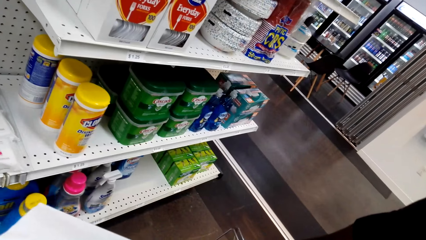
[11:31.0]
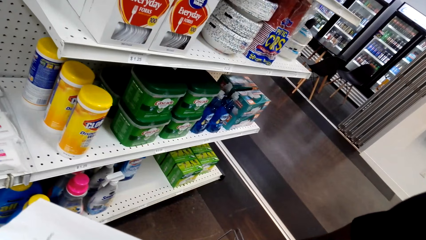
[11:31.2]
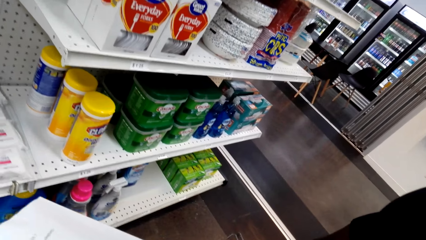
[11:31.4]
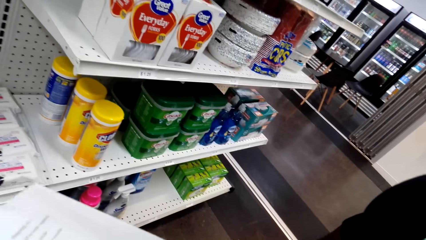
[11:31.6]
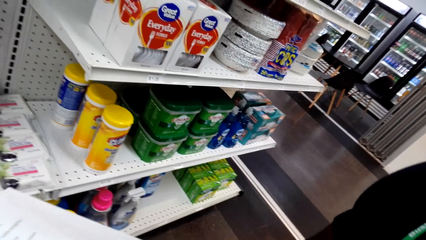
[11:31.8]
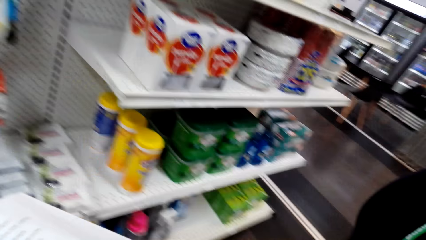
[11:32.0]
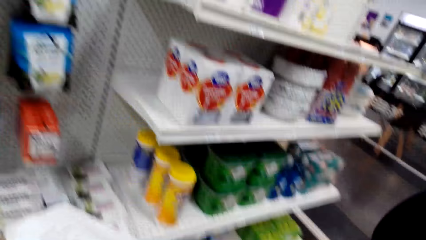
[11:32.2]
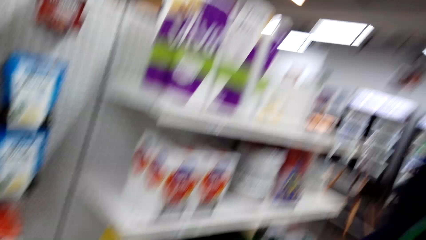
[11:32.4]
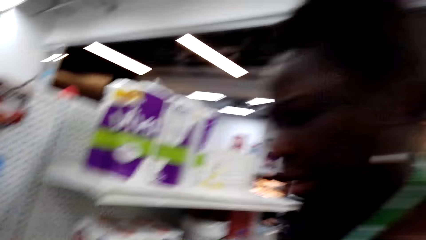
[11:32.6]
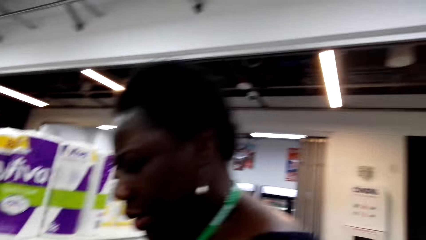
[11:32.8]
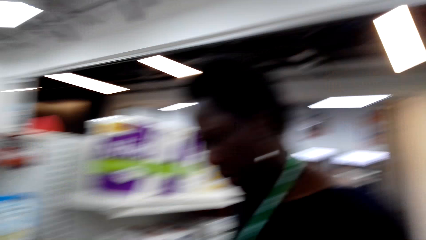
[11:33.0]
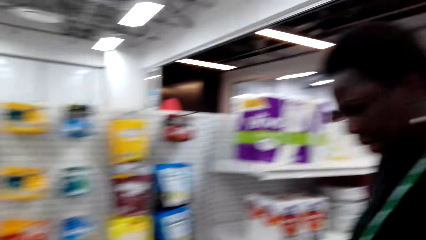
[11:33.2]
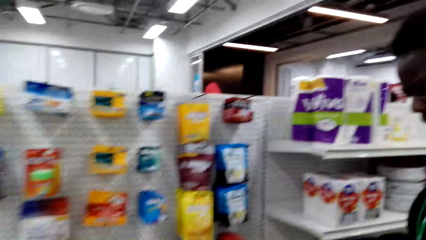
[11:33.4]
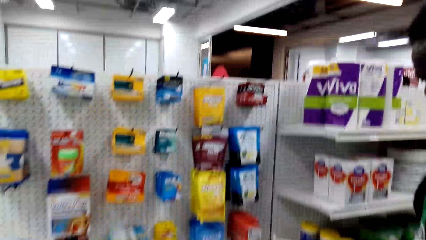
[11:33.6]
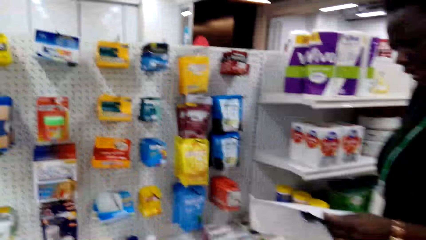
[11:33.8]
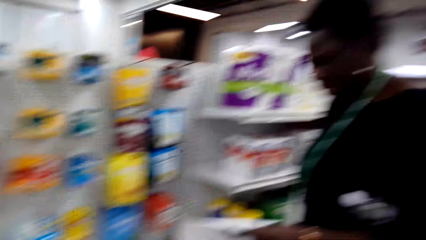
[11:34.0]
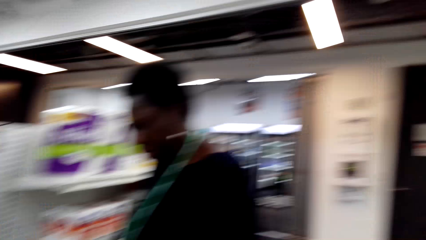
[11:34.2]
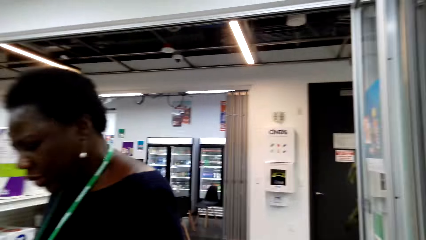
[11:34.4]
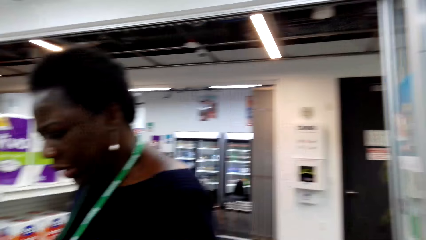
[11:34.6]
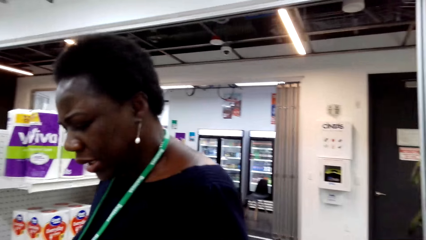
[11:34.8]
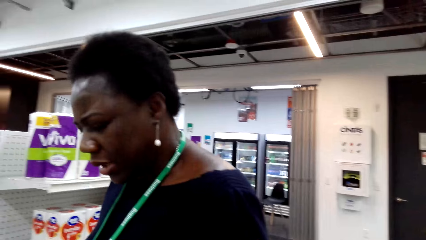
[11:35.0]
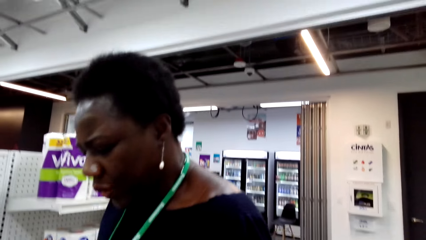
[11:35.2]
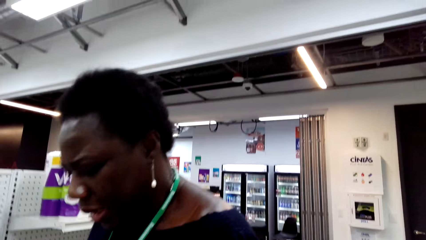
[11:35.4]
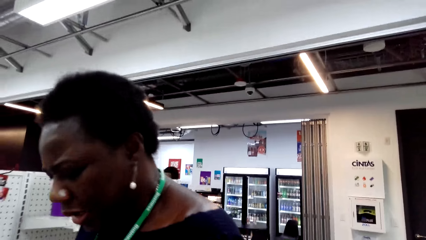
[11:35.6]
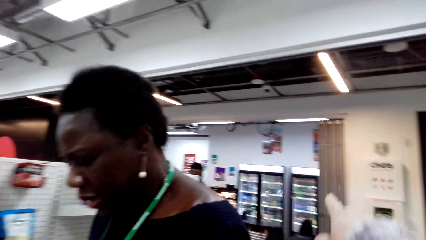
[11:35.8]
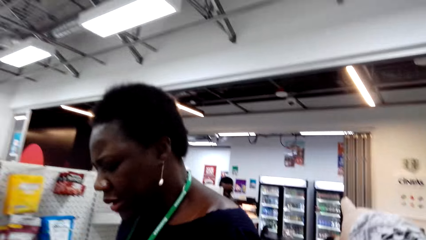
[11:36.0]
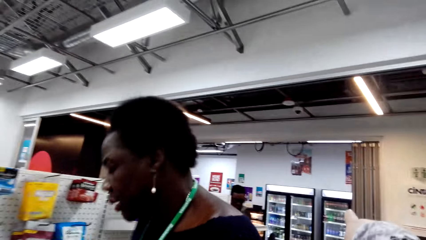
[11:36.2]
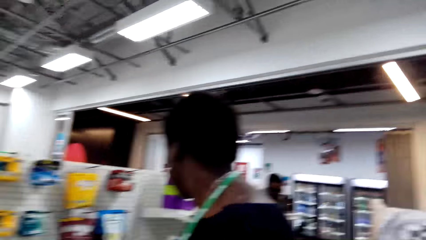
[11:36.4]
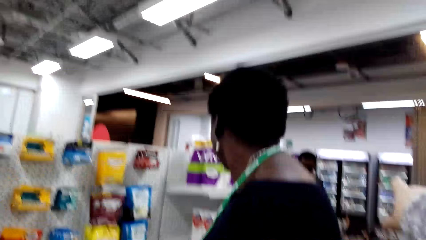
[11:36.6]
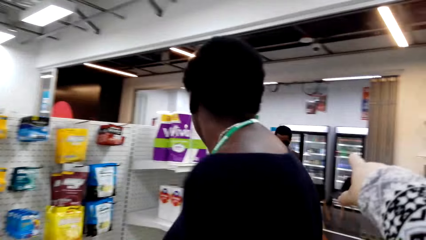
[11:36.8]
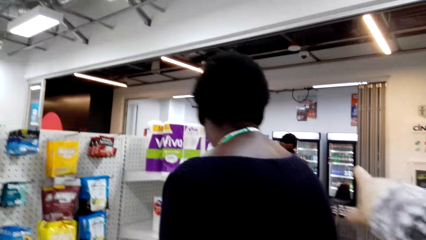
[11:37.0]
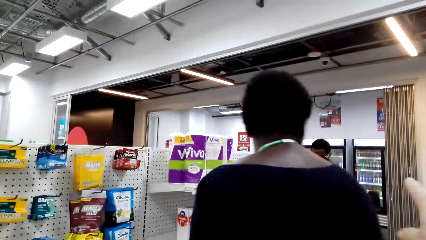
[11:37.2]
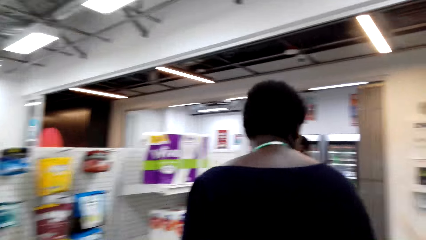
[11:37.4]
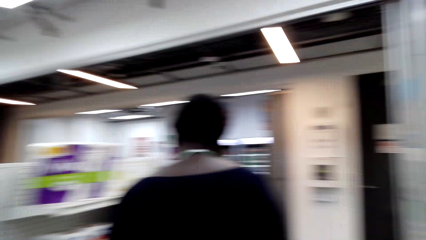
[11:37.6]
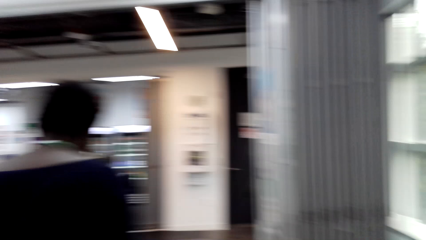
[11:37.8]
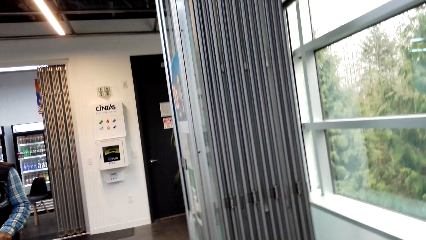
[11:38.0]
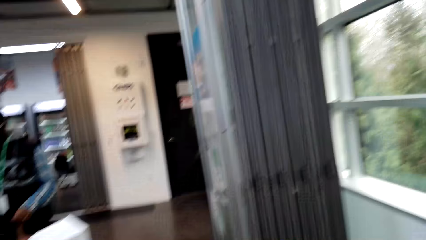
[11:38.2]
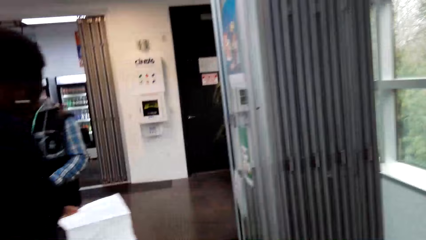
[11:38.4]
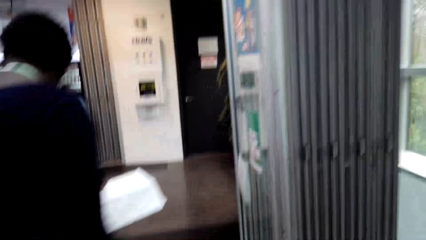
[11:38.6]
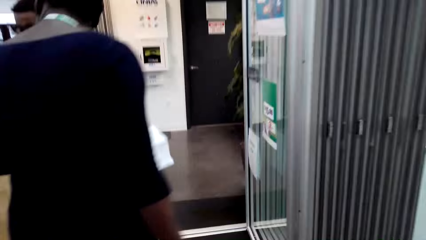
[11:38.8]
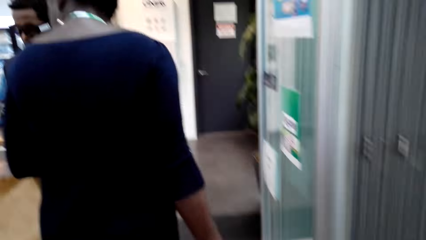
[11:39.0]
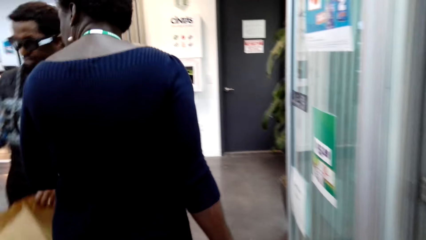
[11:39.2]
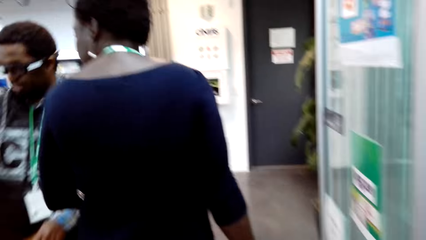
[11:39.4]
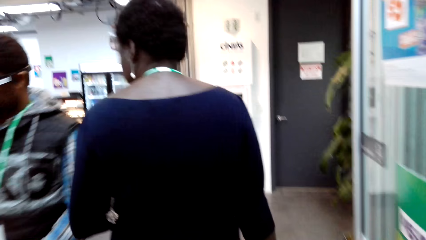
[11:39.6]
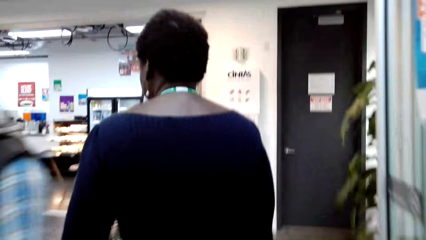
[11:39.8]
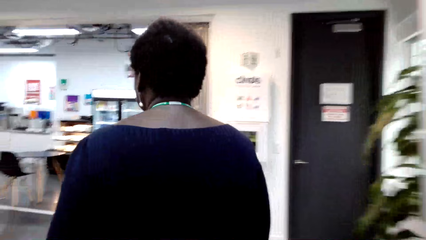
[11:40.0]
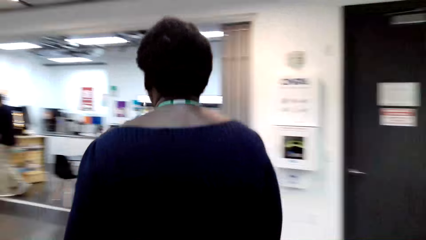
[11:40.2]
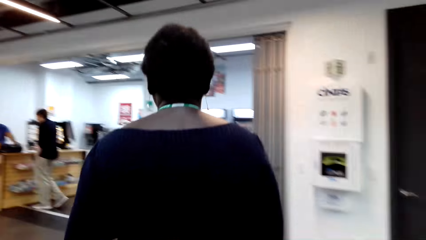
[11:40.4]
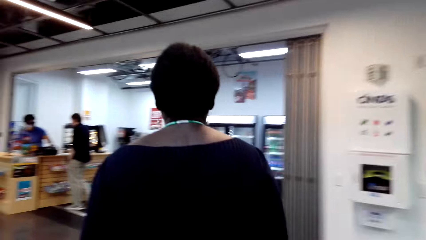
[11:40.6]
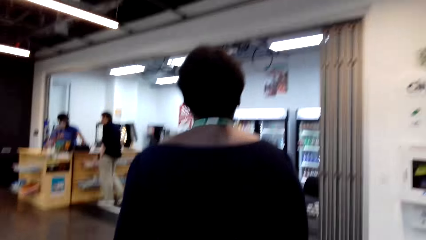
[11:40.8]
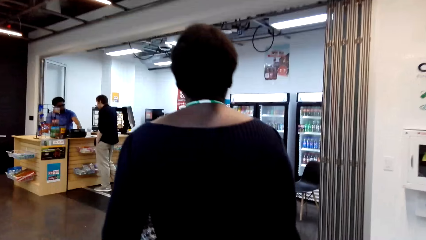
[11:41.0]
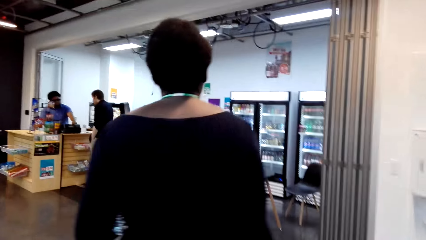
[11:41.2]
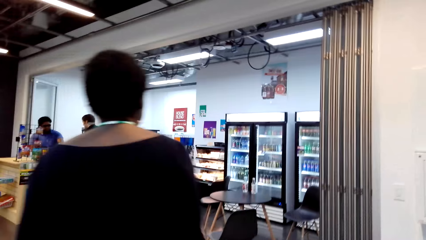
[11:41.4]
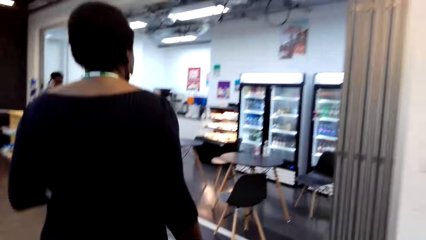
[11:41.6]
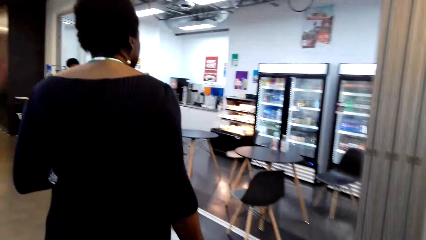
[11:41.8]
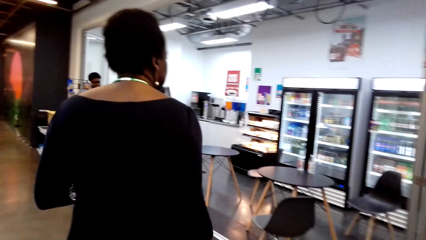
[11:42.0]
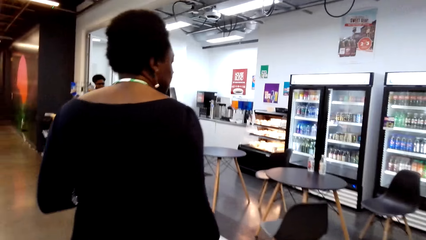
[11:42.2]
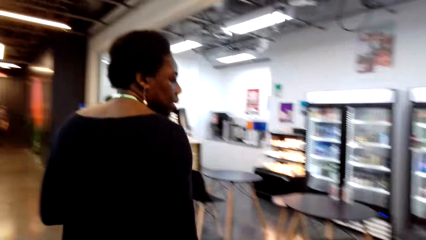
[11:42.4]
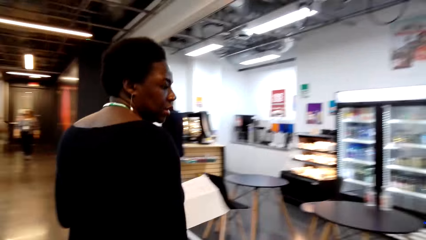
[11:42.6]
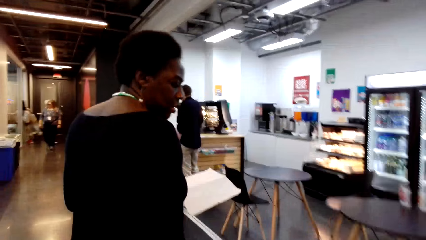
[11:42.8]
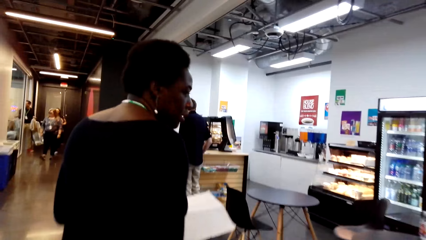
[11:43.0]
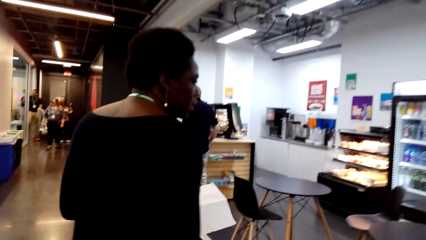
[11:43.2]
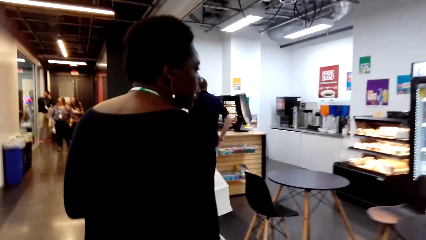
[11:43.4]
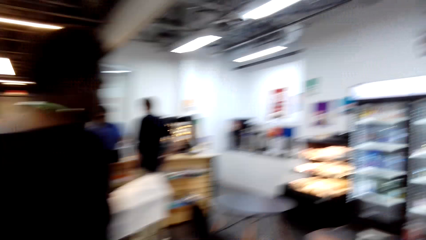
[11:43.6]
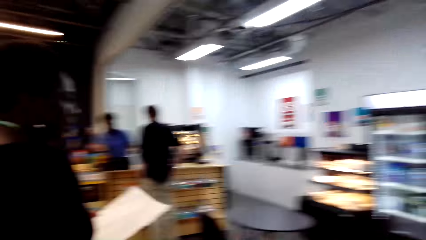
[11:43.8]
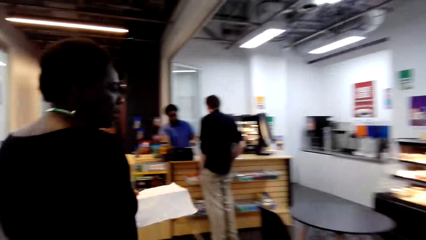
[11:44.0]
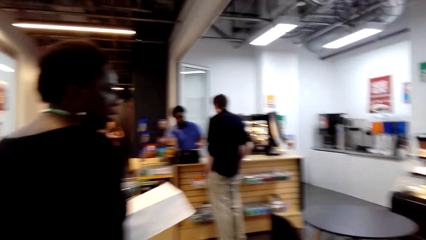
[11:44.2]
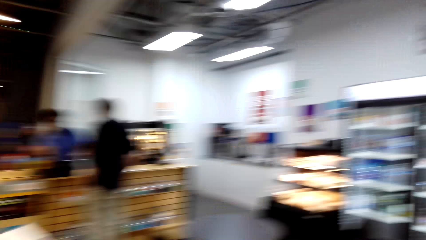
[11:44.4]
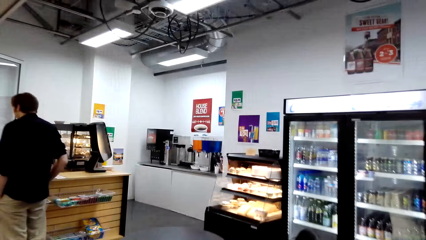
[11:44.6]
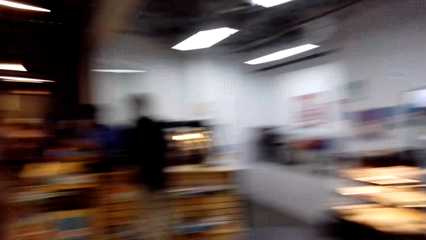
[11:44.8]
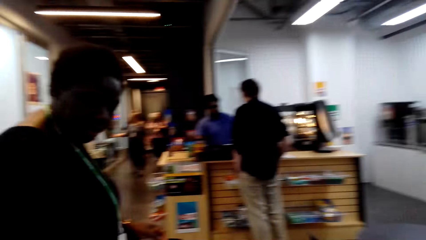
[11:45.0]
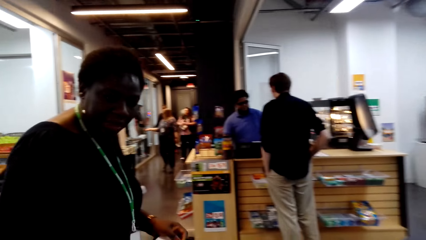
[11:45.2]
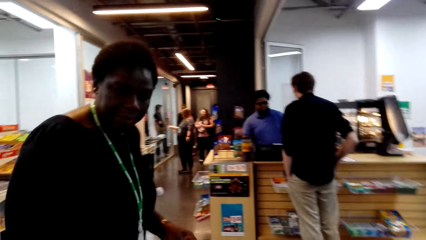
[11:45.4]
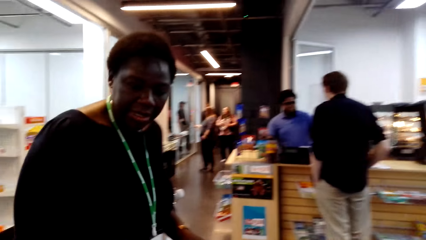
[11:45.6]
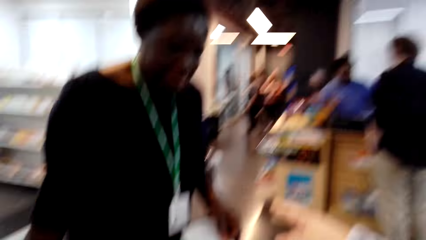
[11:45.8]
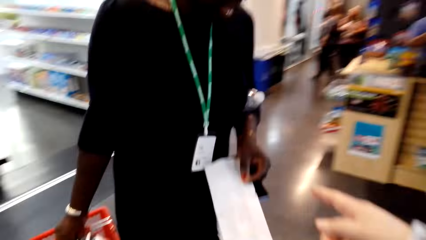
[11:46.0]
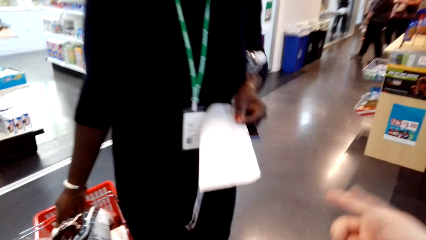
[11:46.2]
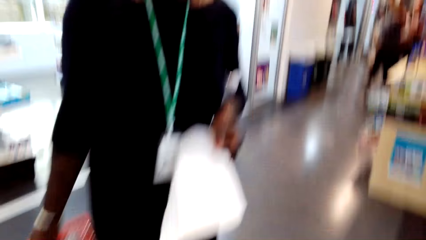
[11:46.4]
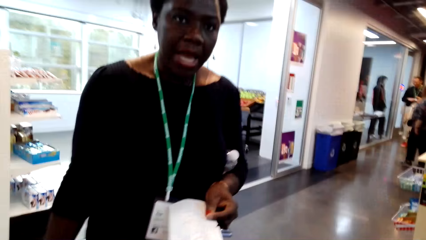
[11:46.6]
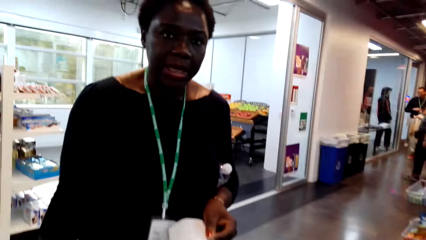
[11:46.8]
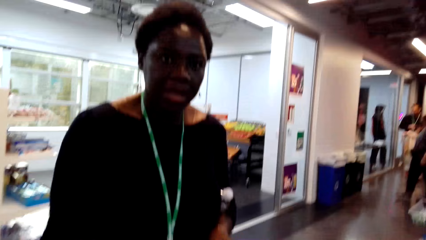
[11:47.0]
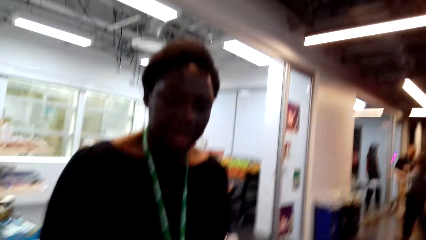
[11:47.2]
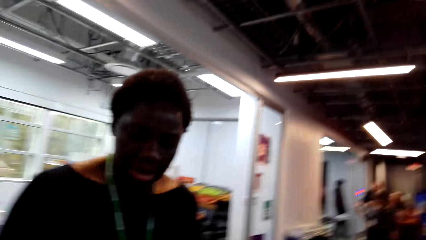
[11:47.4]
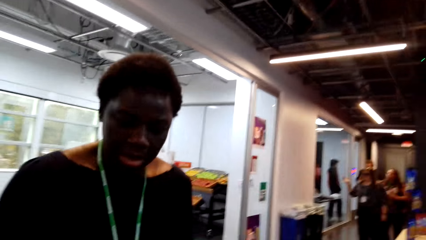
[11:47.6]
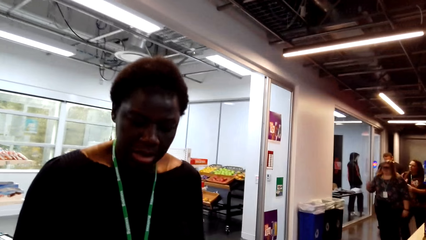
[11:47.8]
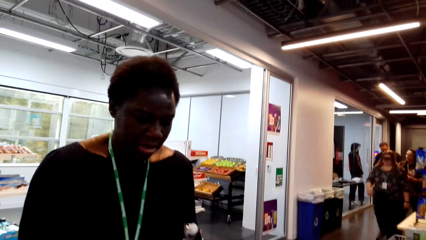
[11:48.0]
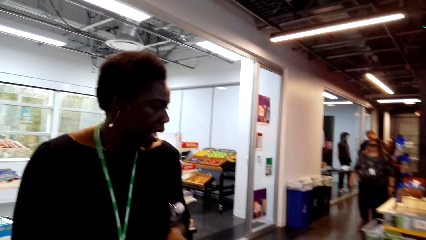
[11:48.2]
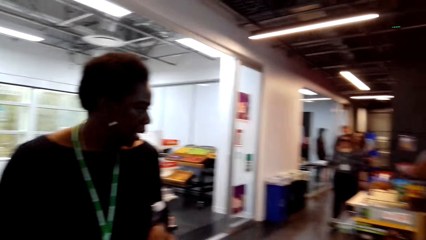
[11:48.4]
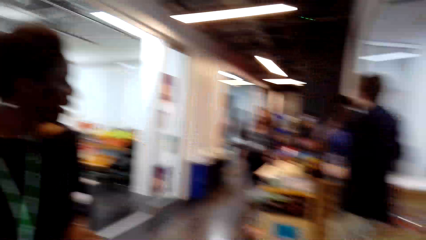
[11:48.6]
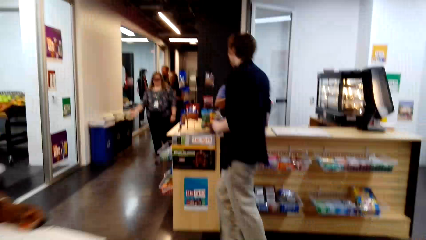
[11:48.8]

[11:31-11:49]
The camera wearer looks at the items on the shelf. He points at something. A woman walks away from the camera wearer. The camera wearer walks around. He walks behind the woman. He gestures with his hand.
